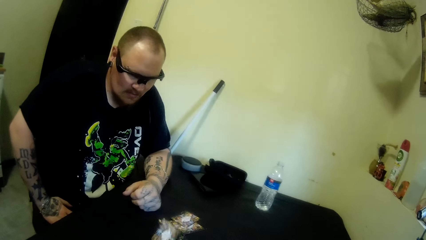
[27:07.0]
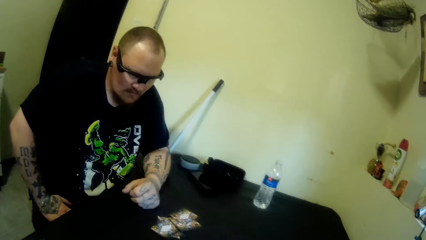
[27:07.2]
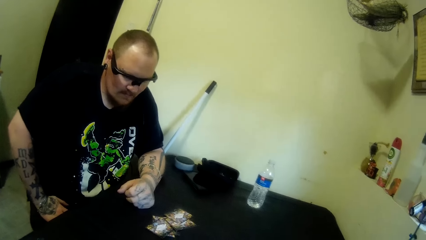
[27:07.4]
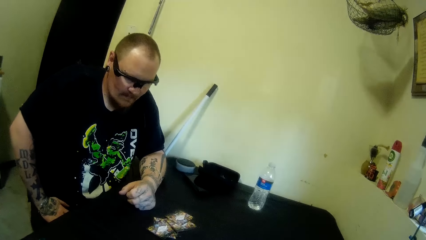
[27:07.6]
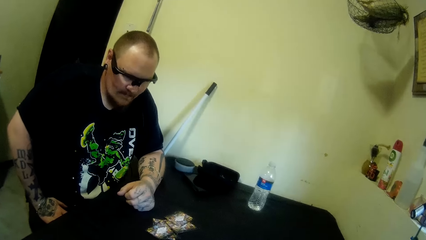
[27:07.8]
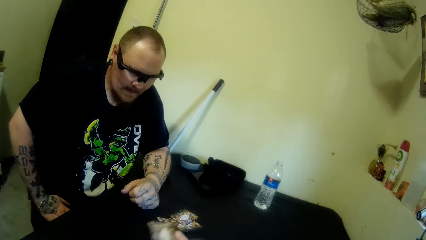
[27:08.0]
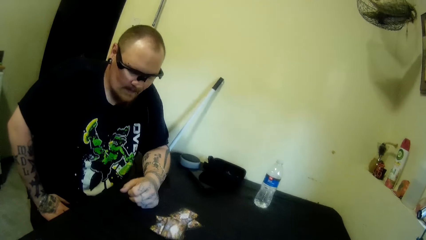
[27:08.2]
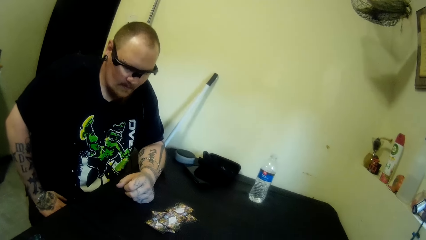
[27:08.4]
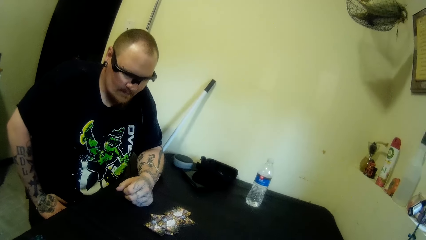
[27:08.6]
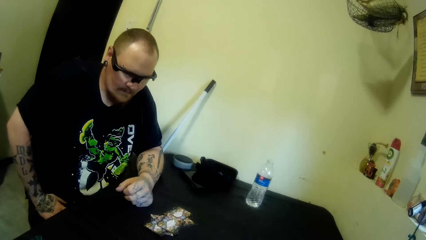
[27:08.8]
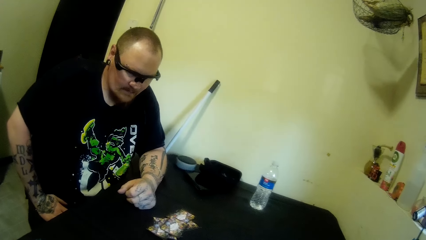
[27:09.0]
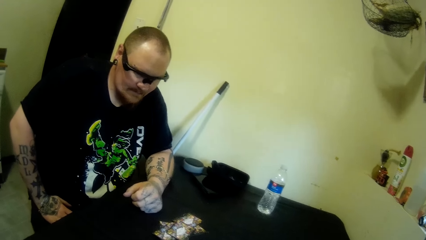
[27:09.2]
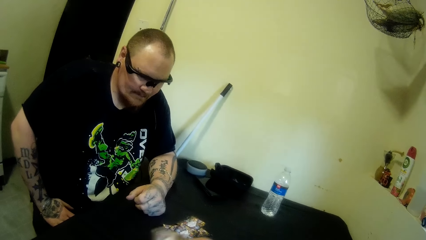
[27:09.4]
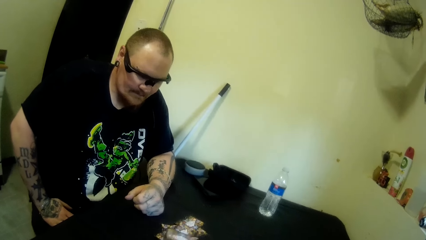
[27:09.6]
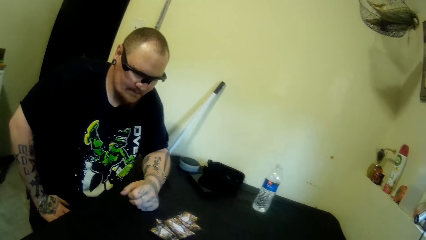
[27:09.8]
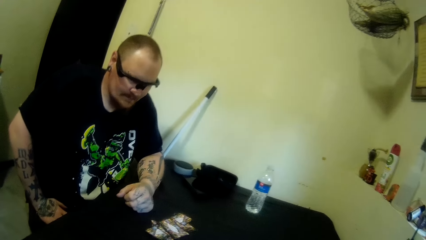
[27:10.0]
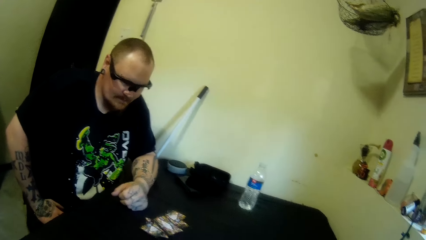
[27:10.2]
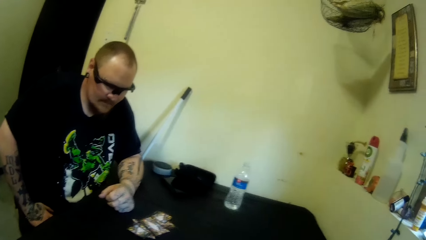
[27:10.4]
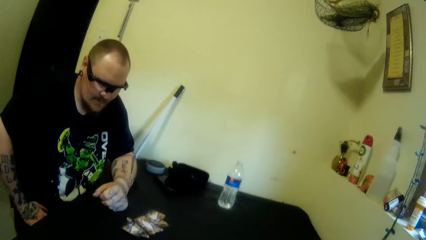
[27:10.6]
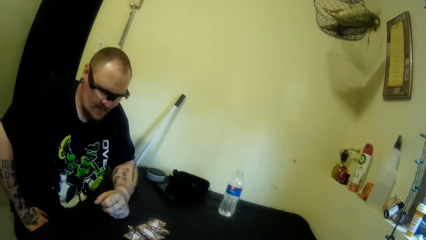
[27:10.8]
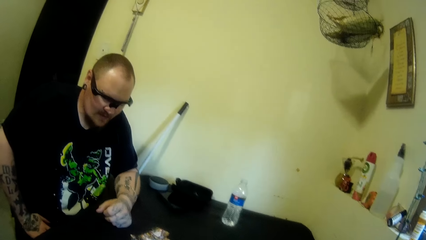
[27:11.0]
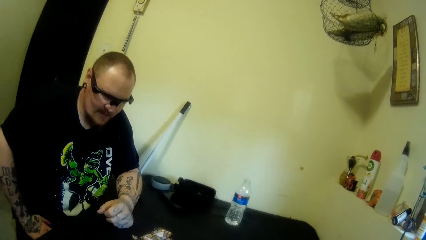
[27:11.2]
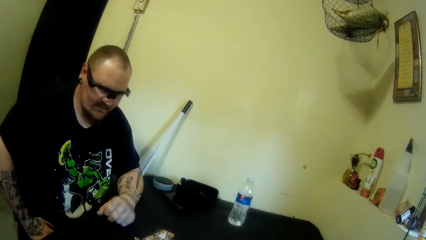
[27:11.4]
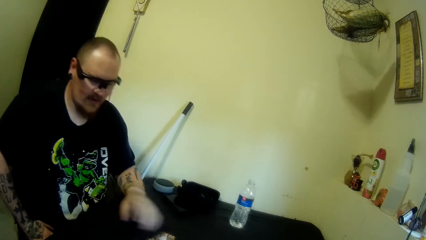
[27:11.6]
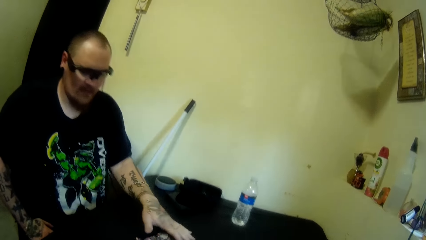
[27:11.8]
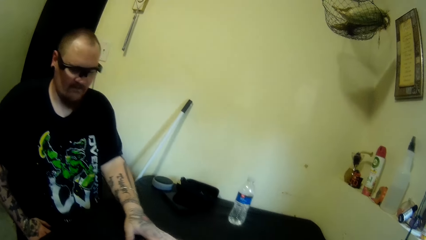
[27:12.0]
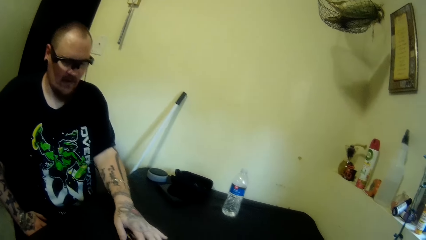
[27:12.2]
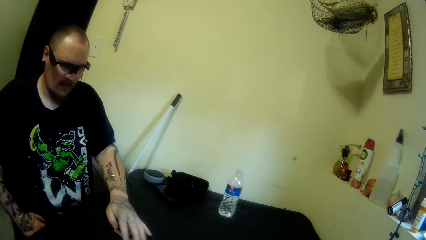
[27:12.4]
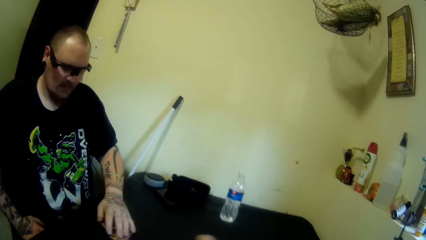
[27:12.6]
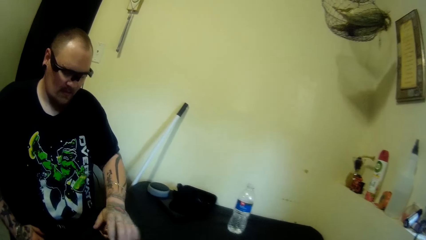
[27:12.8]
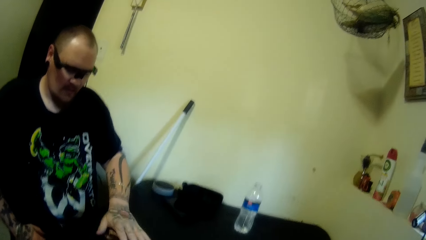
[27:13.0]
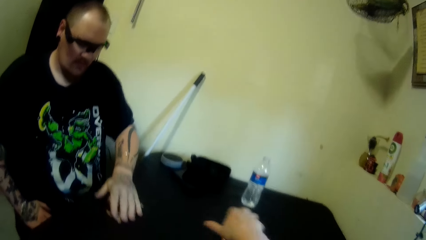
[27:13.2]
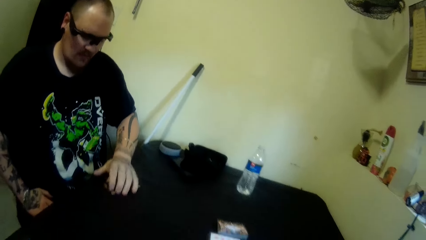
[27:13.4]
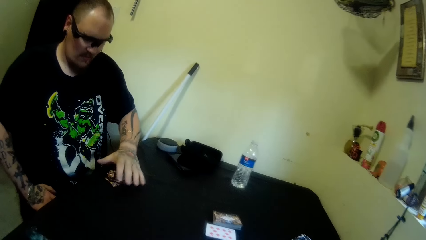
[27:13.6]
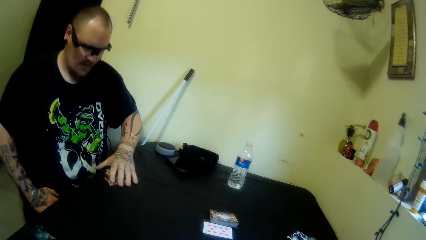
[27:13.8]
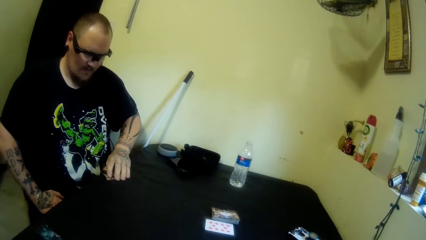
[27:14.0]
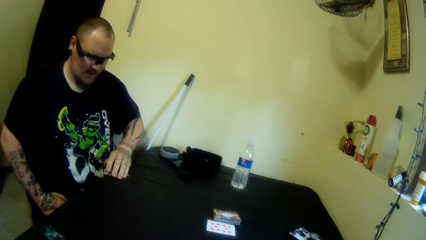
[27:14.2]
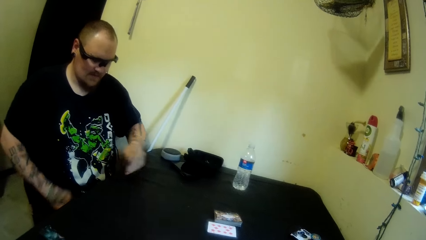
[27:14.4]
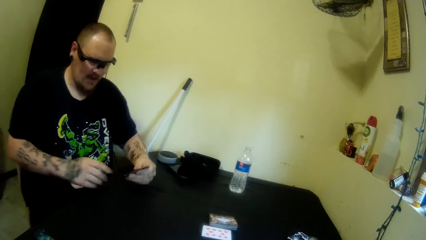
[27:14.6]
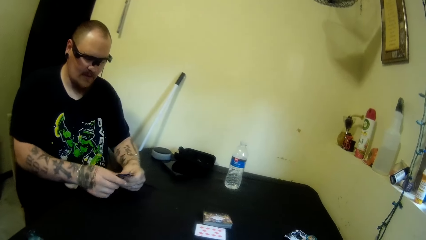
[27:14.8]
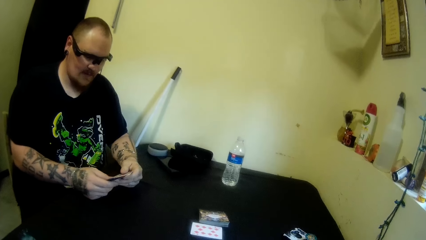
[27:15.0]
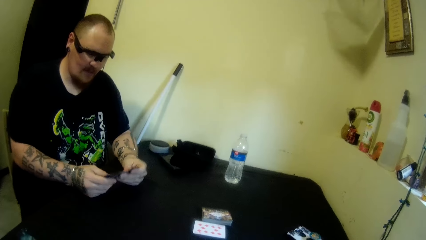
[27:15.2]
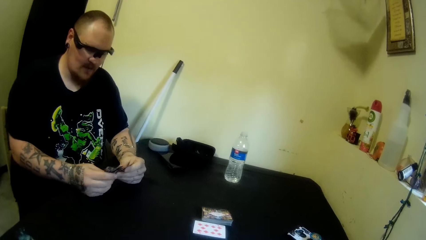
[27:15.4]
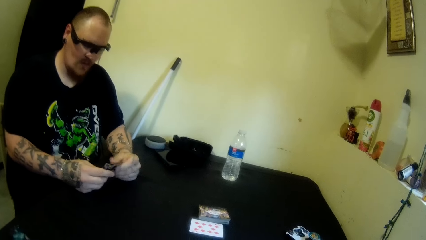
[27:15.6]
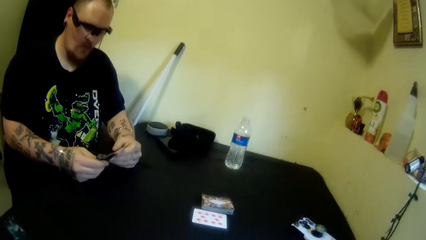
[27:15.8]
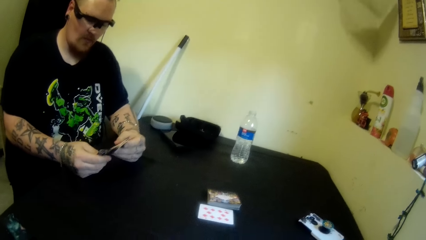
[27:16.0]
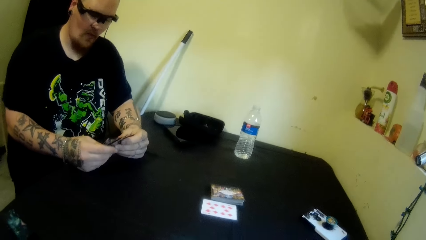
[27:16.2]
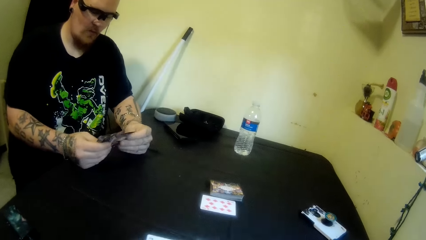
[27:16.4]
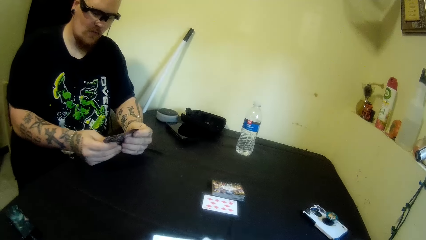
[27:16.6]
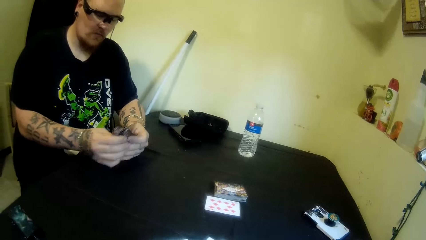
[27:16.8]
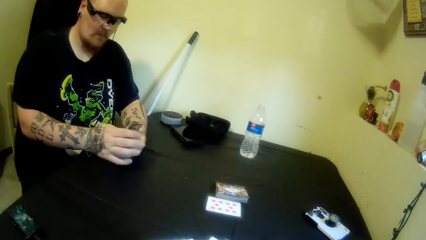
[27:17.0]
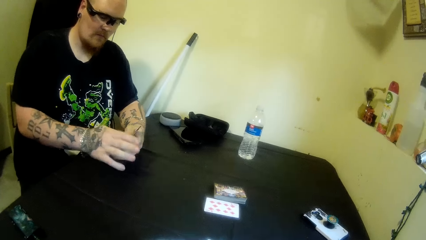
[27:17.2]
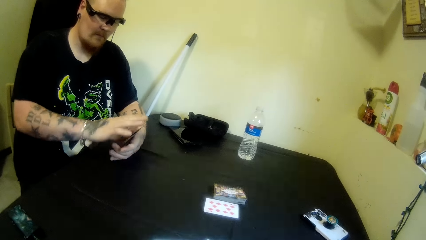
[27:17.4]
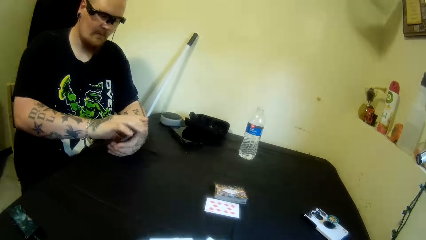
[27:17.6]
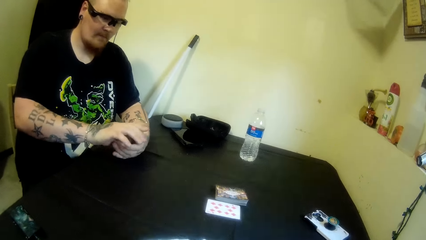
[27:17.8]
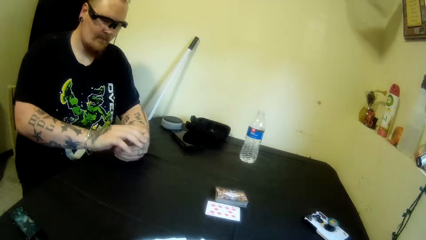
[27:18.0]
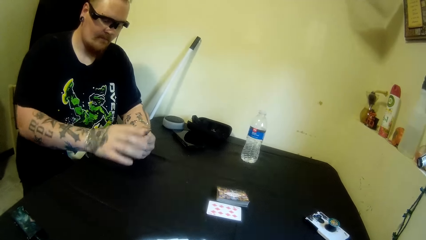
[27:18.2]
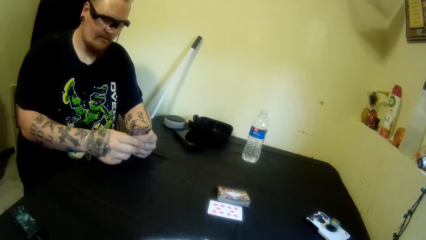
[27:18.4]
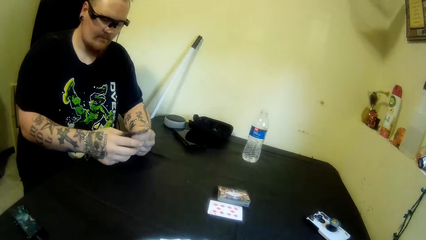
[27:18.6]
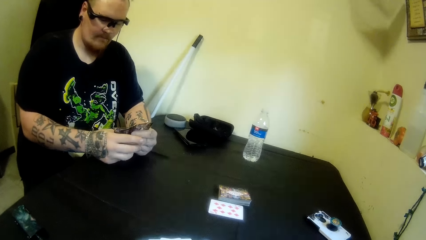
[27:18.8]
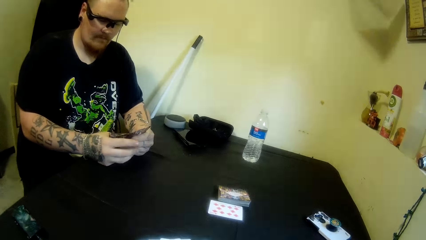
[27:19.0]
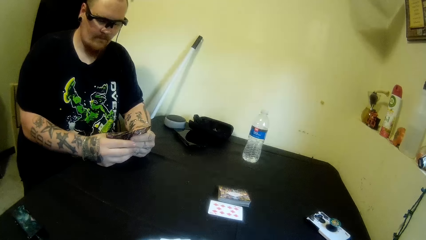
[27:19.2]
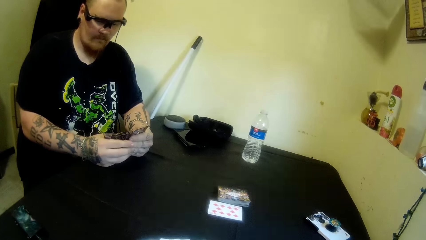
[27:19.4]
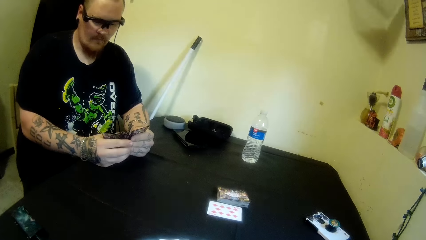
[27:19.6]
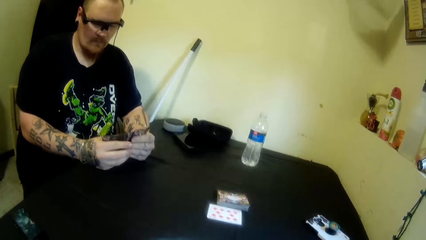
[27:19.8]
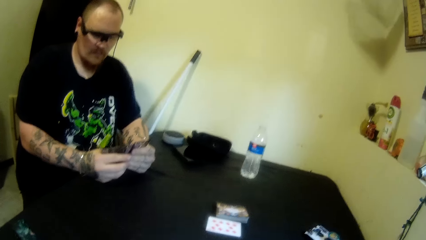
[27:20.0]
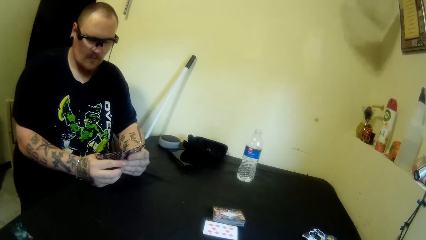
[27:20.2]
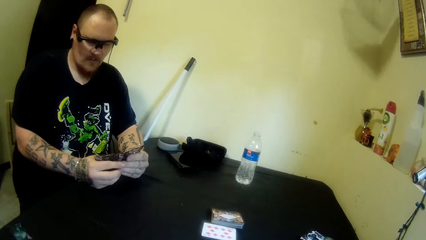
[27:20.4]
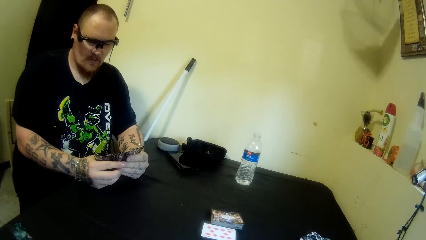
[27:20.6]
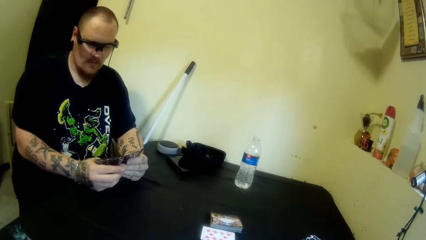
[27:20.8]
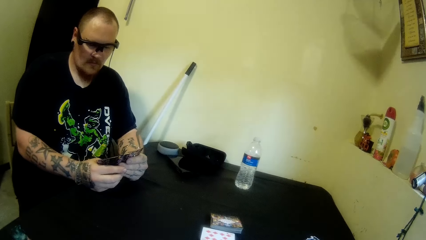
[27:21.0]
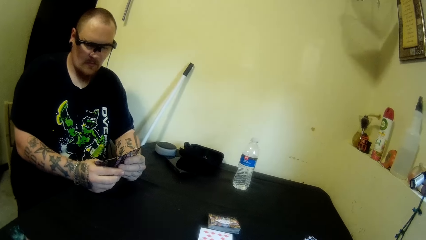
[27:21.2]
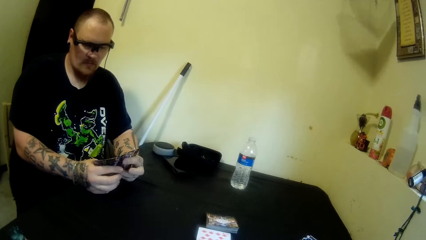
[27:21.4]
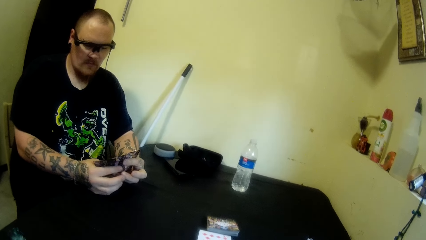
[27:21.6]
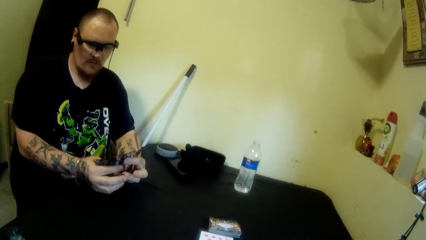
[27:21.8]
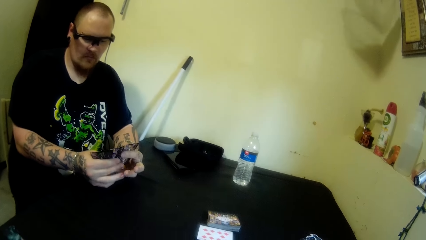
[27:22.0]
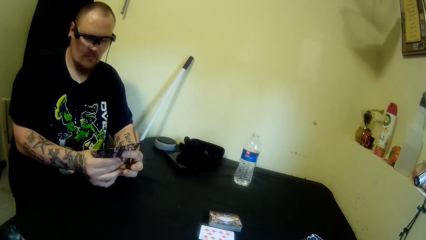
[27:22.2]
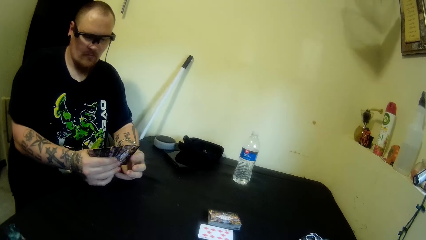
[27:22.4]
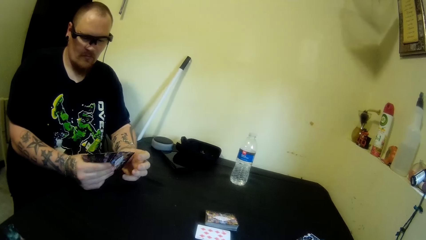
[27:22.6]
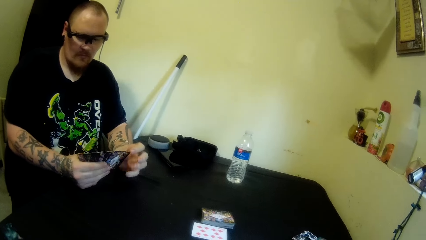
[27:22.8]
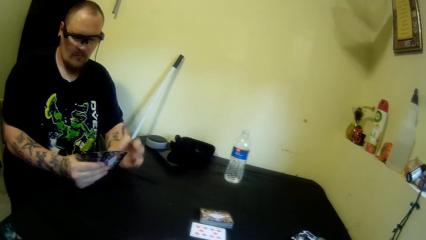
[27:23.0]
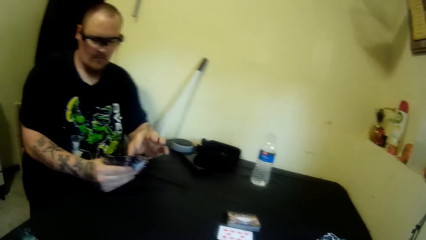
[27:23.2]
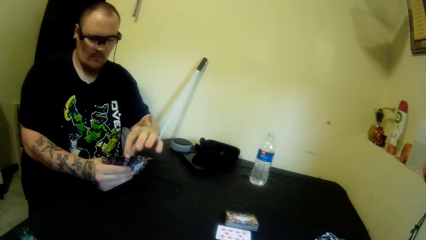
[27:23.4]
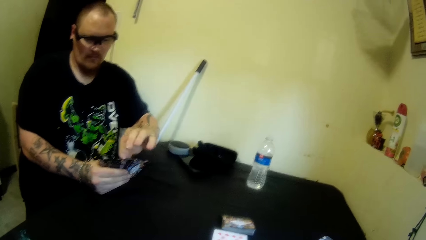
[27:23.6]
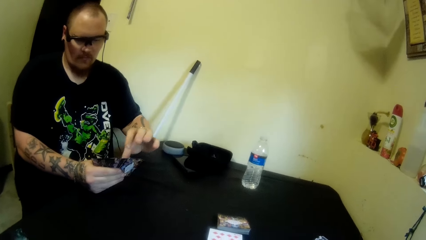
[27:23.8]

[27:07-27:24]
The camera wearer throws cards repeatedly. A man packs the cards on the table. The camera wearer drops some cards on the table. They move a hand. The man holds the cards with the other hand. Another man spreads the cards. The first man arranges the cards in his hand. The other man aligns the cards. The other man spreads the cards. The camera wearer talks to the first man.
